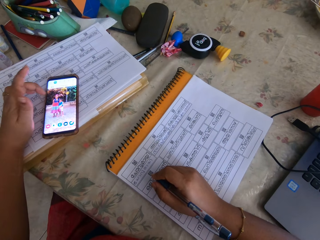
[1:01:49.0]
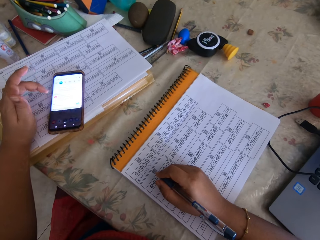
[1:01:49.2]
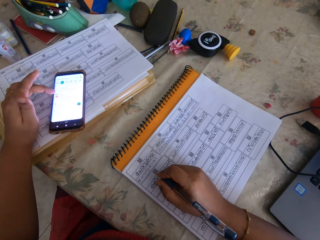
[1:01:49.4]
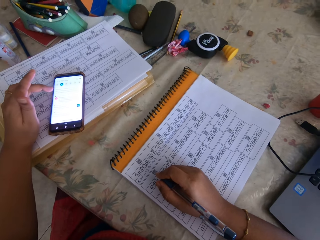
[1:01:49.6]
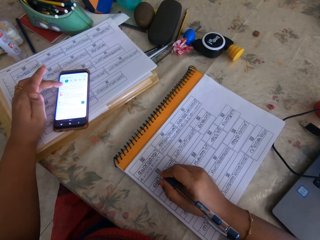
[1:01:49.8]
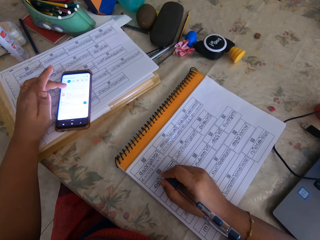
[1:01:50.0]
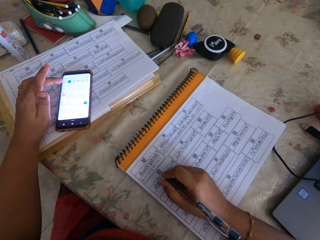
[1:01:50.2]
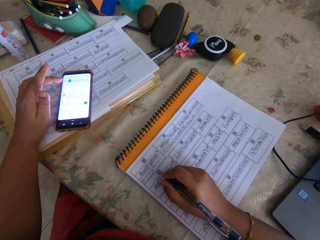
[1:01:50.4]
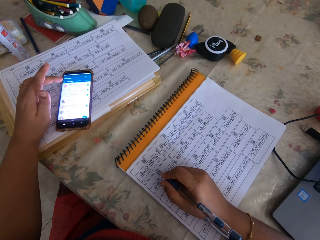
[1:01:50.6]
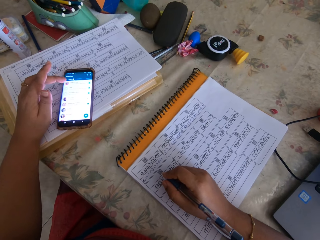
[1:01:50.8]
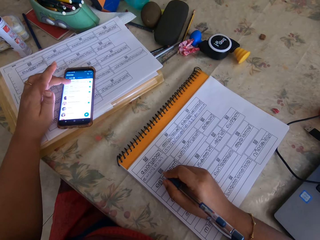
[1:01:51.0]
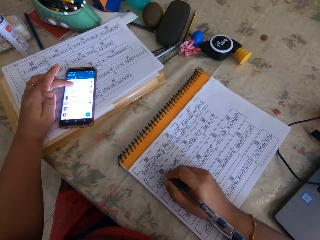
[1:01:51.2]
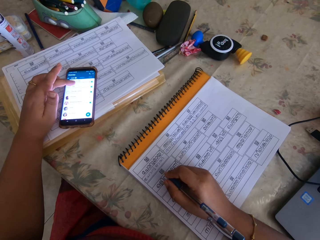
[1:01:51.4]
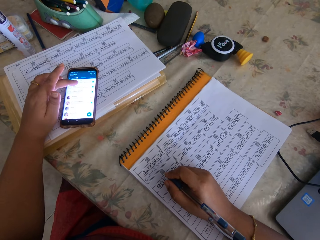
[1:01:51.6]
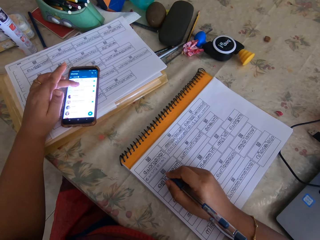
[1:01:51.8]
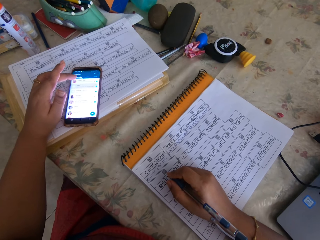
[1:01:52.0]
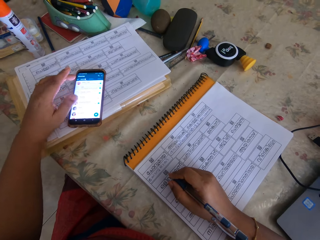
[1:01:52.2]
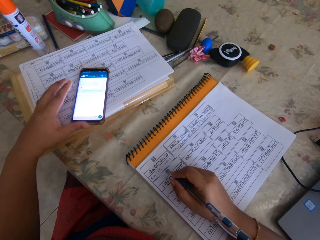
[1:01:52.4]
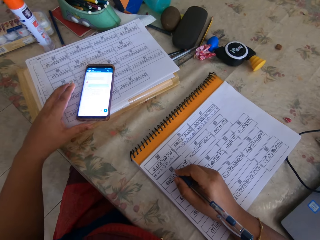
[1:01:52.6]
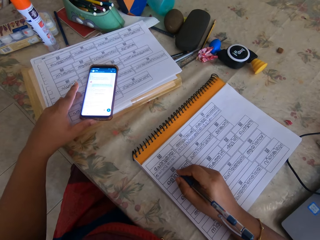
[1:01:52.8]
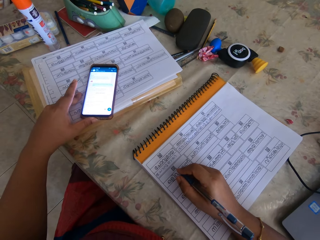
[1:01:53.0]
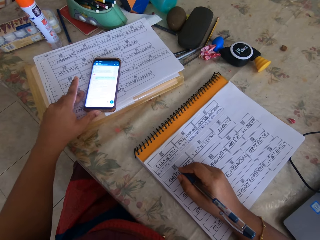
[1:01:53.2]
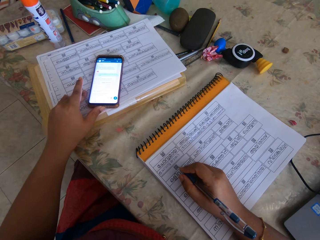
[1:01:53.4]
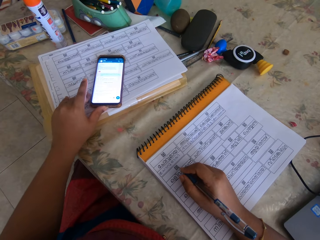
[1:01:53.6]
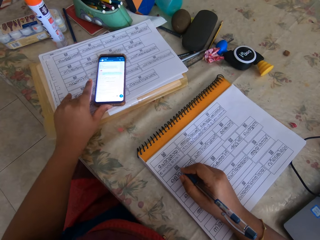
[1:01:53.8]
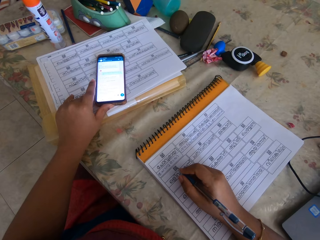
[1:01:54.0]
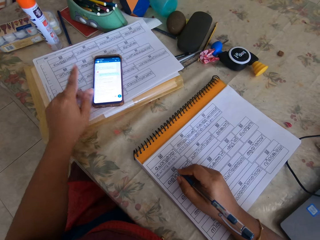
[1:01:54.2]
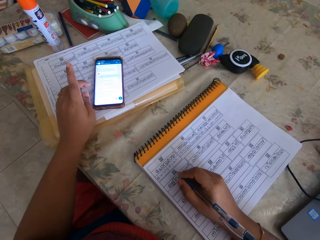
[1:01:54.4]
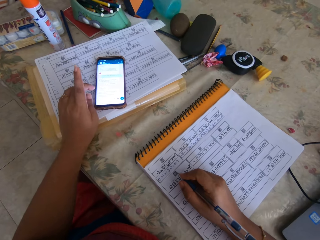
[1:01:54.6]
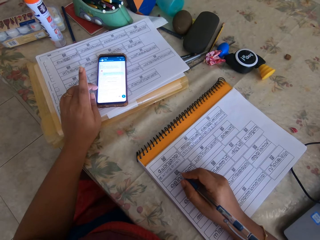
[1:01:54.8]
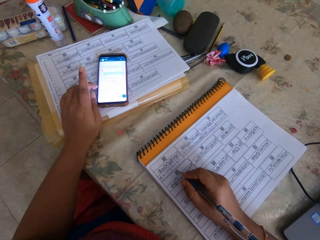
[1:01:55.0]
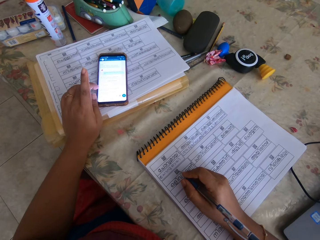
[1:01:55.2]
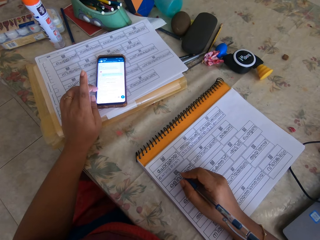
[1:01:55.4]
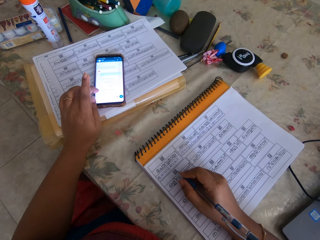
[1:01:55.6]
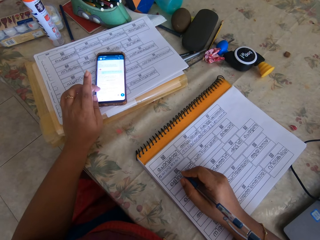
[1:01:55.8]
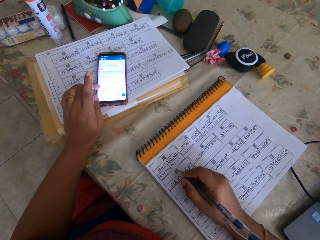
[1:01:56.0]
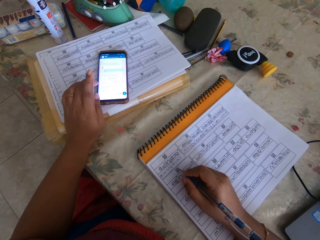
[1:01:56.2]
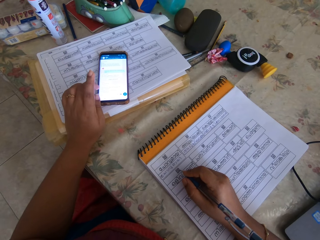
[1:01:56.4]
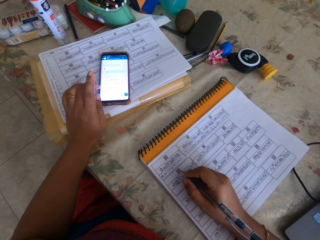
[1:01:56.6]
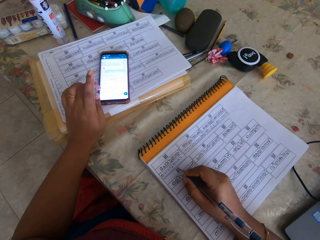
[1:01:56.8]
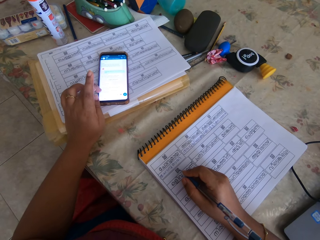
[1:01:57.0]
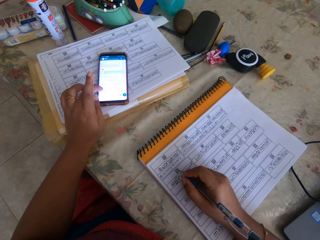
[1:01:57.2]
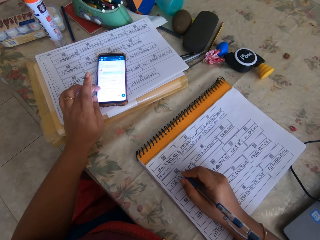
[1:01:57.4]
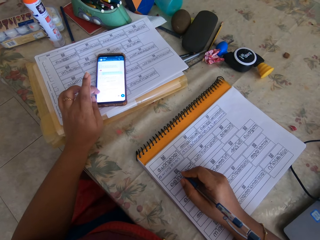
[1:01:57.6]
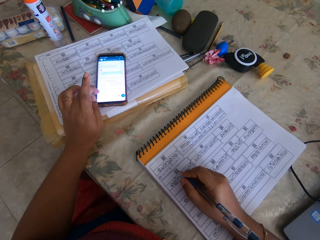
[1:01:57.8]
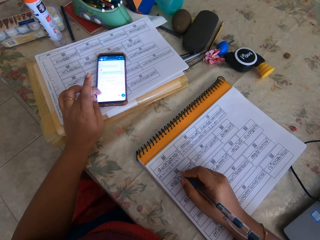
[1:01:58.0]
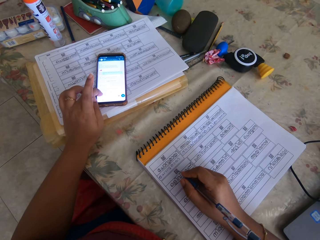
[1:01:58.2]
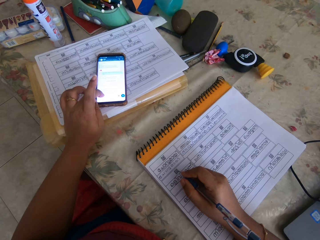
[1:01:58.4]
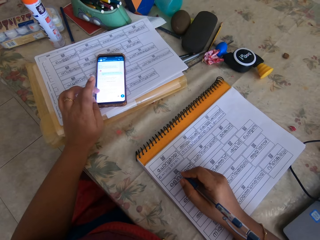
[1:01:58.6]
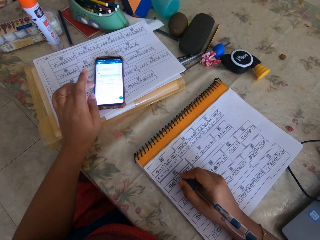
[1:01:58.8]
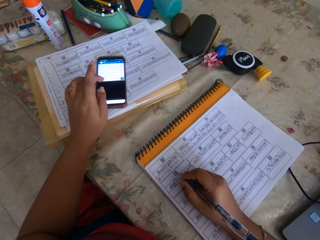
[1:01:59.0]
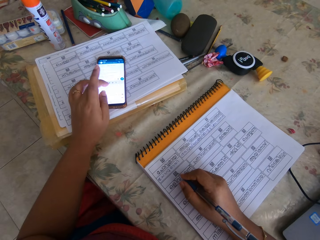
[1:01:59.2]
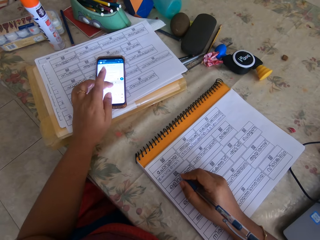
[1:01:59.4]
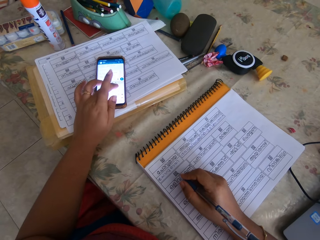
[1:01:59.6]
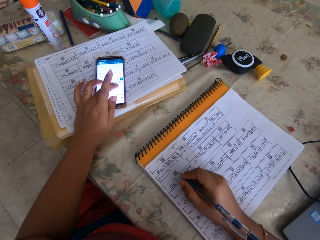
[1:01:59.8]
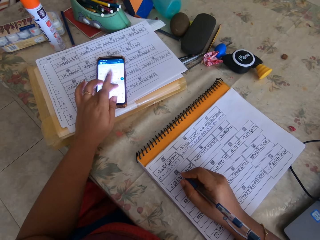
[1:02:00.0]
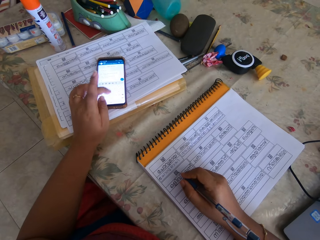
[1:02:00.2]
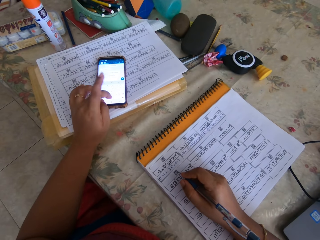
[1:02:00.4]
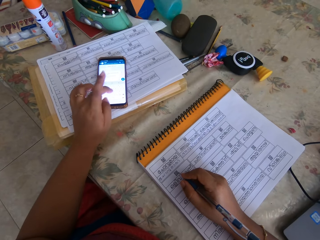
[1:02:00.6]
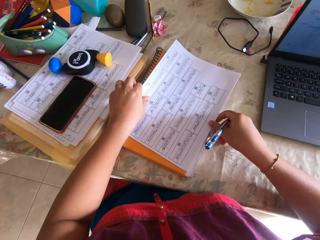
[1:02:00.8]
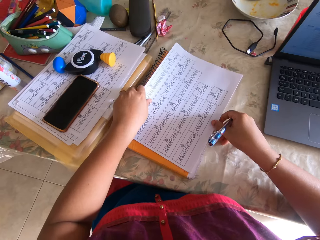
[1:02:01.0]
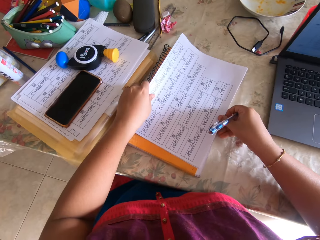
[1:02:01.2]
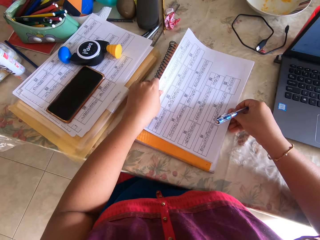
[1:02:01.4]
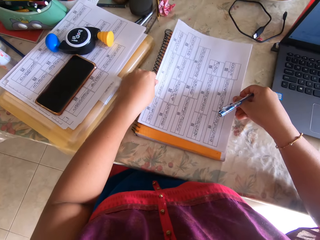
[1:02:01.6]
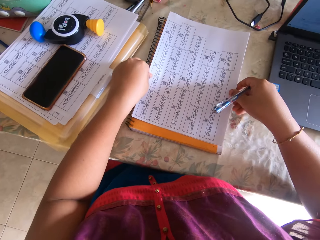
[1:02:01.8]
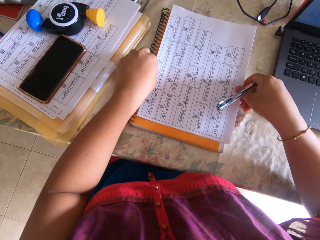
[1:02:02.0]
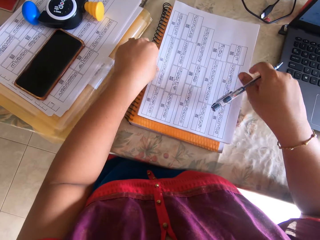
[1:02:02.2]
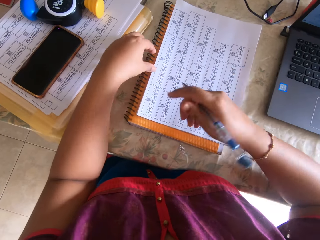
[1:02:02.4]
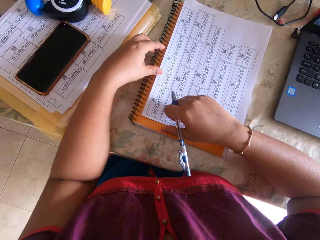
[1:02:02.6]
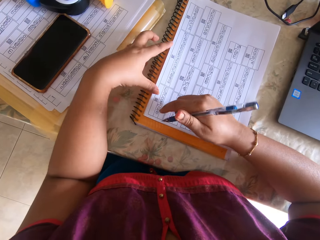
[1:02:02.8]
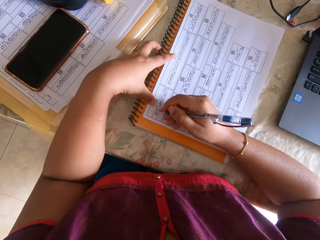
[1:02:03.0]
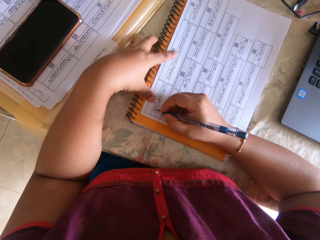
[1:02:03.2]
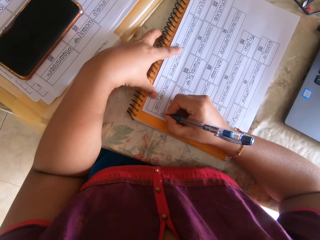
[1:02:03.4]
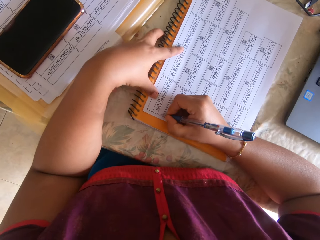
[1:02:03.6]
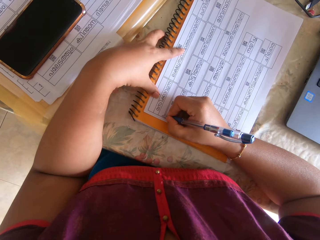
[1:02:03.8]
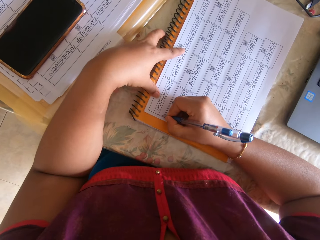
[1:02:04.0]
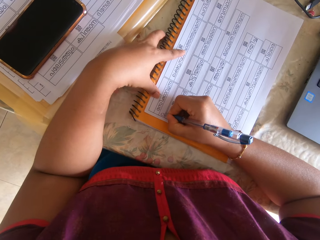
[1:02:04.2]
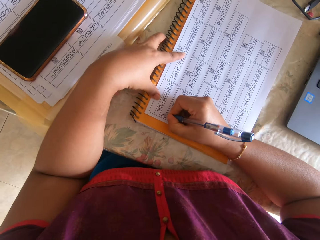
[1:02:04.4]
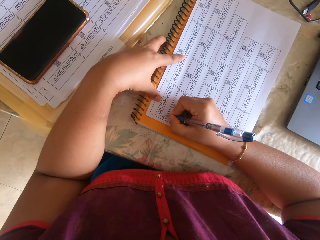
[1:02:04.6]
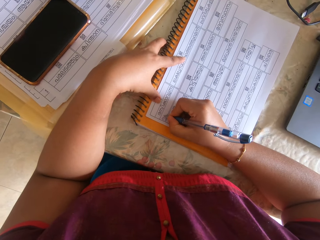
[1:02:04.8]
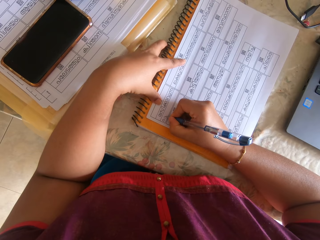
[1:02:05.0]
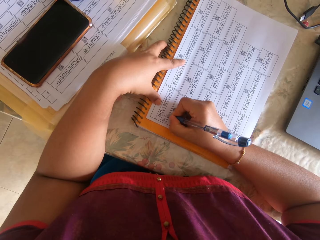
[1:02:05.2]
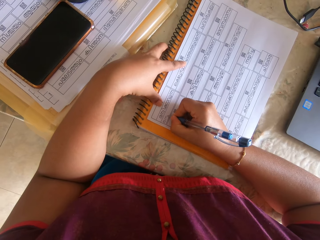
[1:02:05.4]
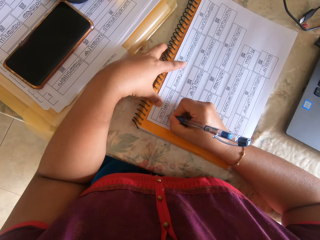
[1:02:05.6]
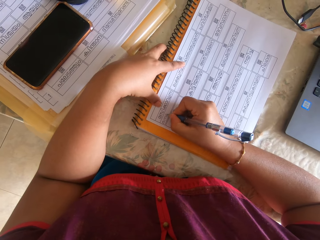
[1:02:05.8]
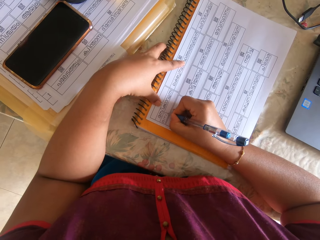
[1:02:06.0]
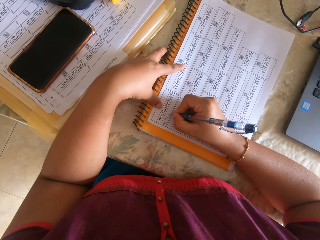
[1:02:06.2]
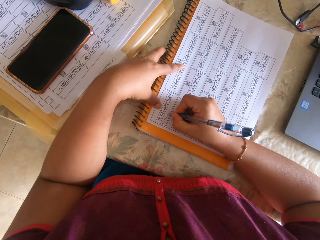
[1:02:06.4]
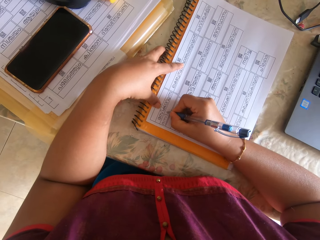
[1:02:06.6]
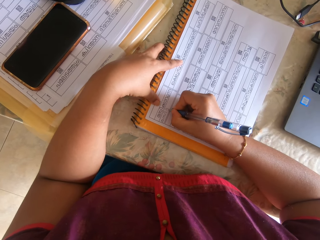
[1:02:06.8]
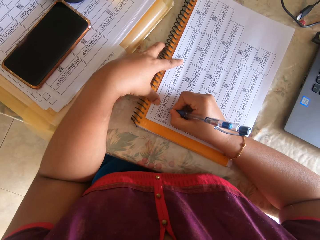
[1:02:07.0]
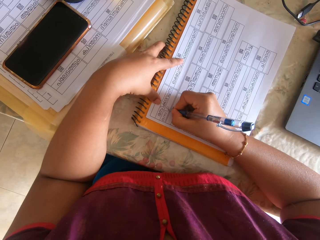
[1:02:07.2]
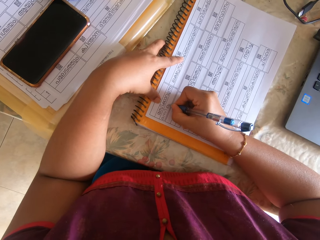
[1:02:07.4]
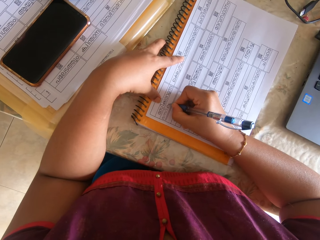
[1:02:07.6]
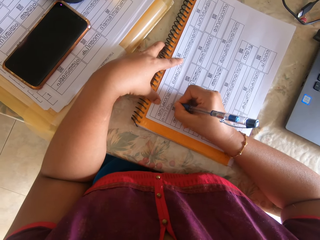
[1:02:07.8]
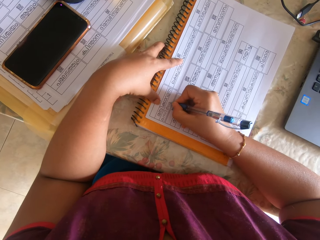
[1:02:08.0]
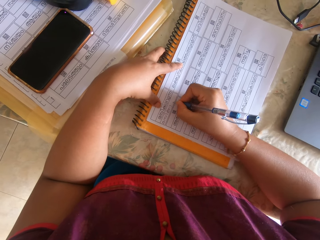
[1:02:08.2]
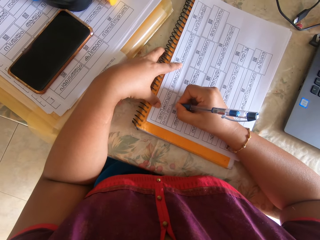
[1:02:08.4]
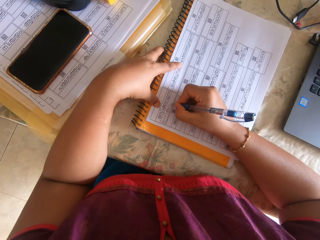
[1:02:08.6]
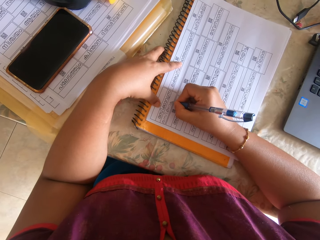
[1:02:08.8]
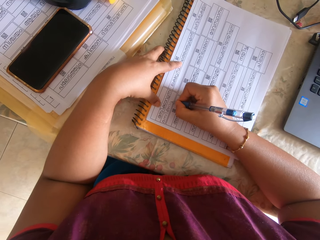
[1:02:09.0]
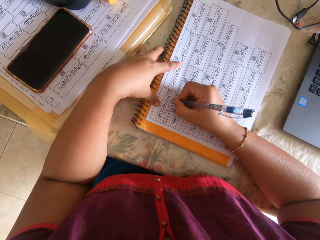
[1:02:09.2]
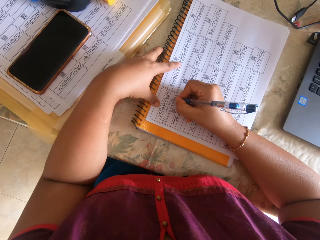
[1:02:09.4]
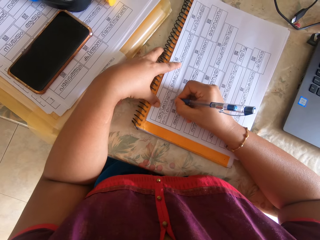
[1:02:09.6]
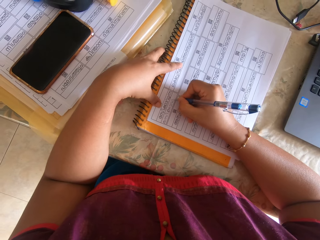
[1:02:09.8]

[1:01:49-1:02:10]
The camera wearer uses a phone. She adjusts the papers on the book with both hands. She moves the book on the table. She writes on the paper with the pen in her right hand.
